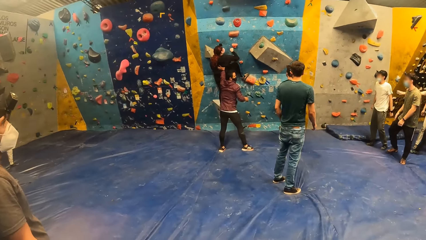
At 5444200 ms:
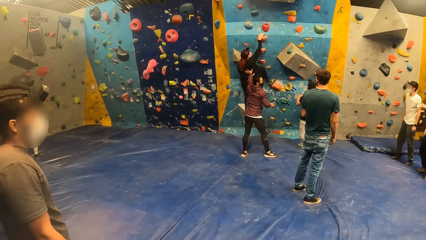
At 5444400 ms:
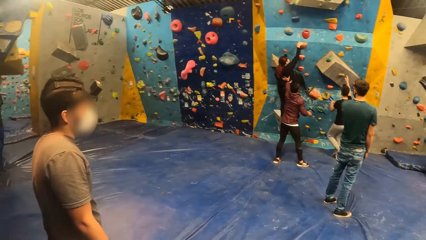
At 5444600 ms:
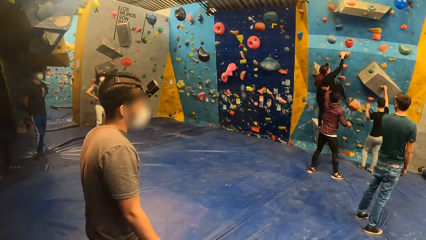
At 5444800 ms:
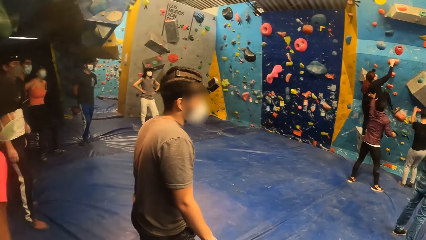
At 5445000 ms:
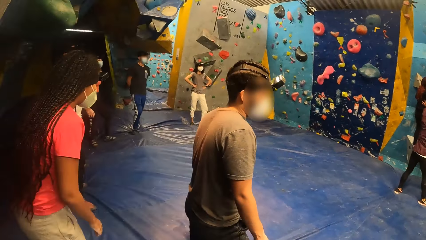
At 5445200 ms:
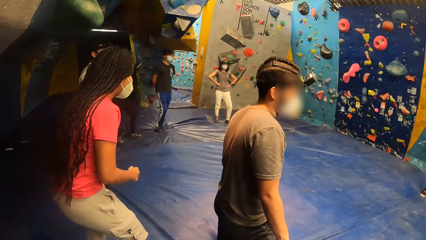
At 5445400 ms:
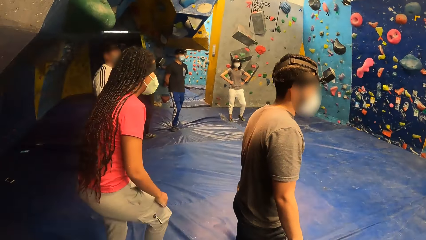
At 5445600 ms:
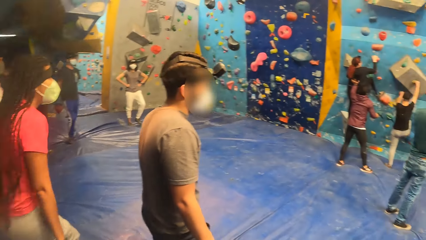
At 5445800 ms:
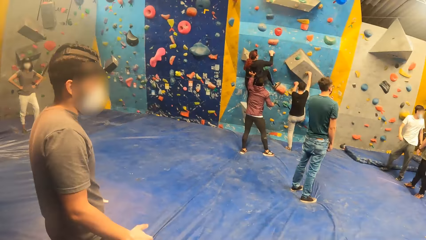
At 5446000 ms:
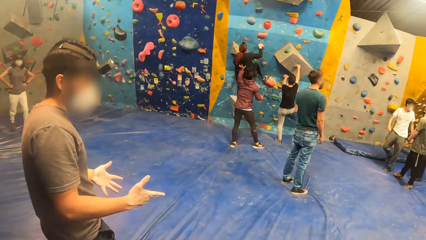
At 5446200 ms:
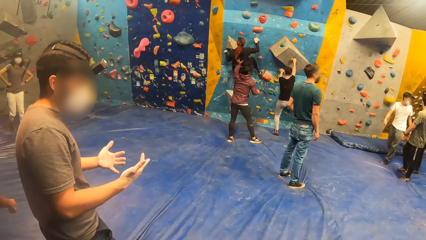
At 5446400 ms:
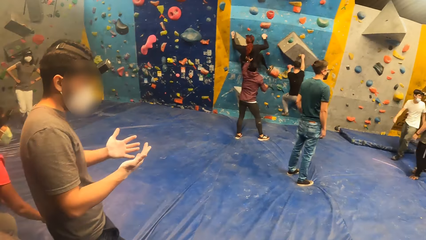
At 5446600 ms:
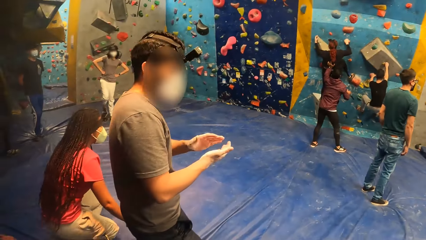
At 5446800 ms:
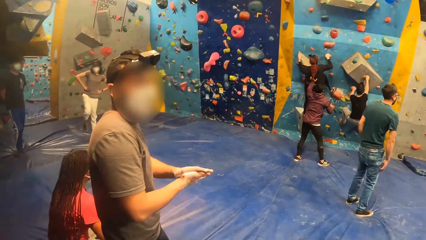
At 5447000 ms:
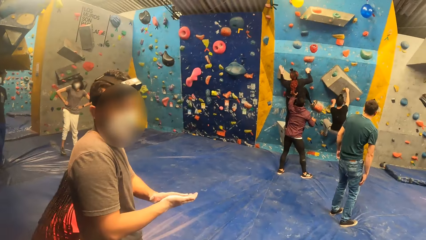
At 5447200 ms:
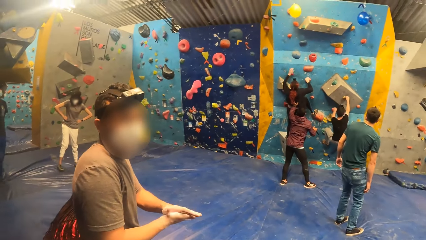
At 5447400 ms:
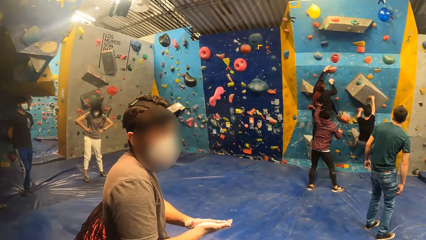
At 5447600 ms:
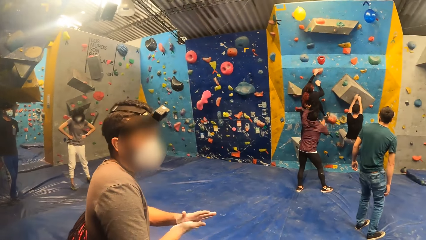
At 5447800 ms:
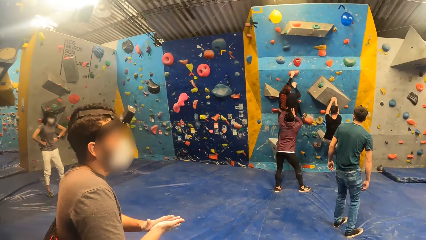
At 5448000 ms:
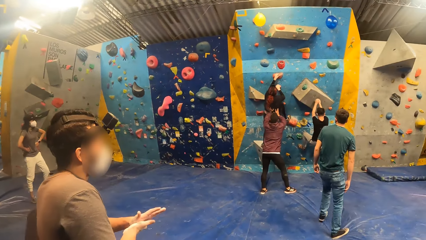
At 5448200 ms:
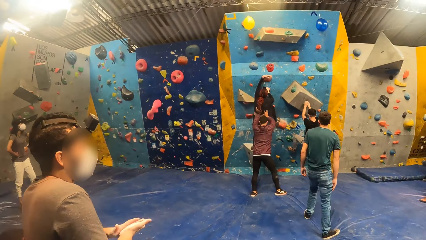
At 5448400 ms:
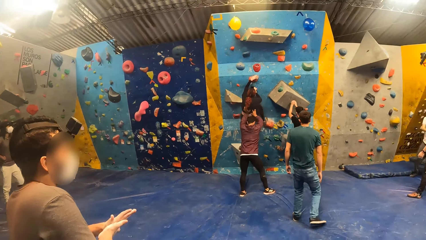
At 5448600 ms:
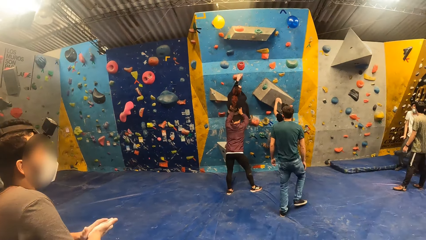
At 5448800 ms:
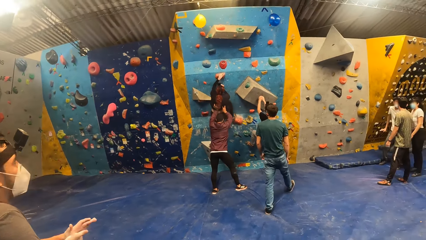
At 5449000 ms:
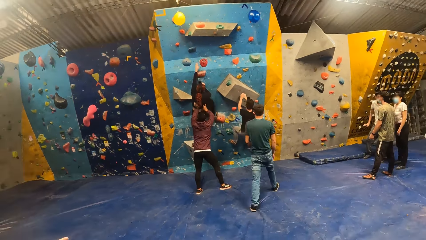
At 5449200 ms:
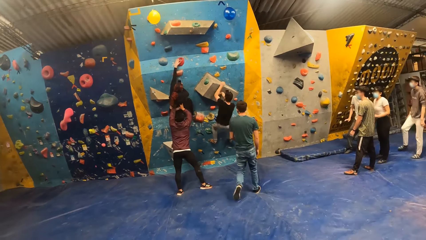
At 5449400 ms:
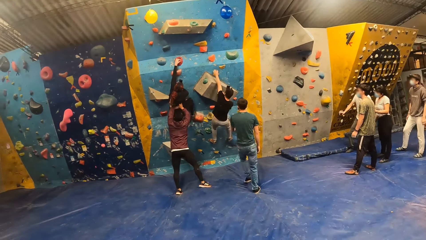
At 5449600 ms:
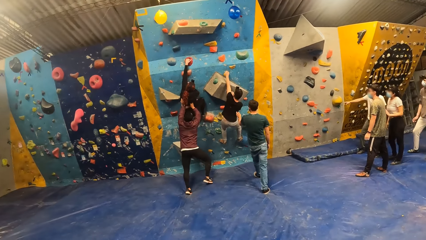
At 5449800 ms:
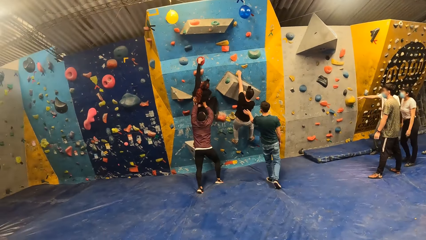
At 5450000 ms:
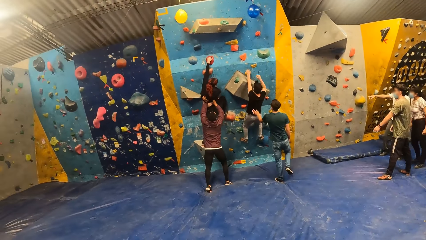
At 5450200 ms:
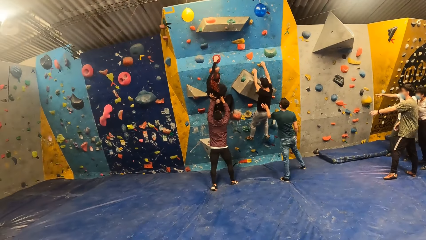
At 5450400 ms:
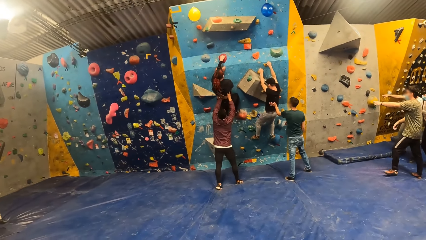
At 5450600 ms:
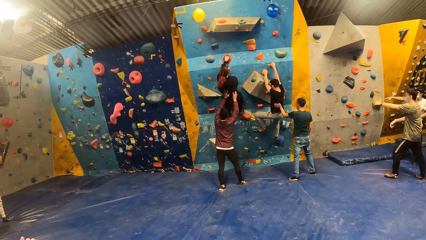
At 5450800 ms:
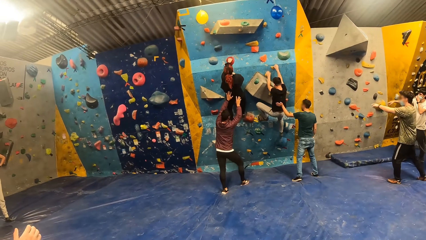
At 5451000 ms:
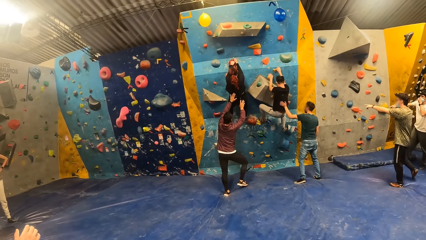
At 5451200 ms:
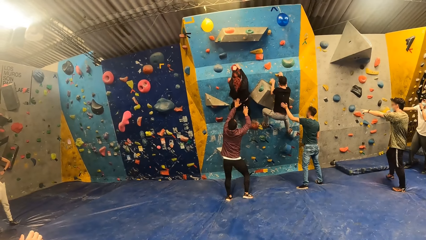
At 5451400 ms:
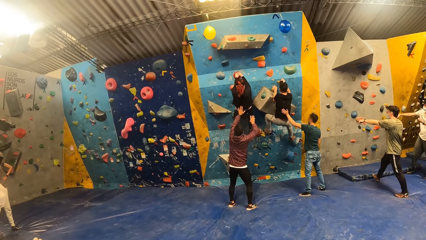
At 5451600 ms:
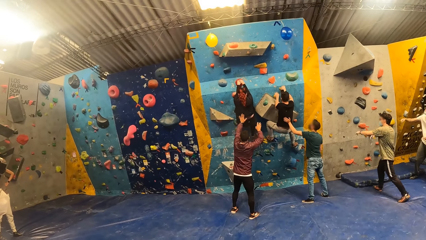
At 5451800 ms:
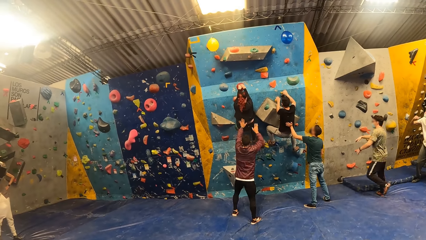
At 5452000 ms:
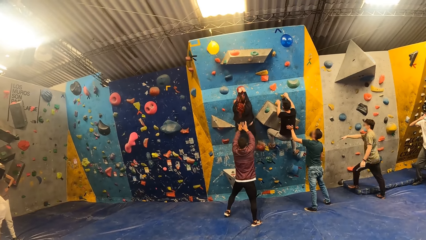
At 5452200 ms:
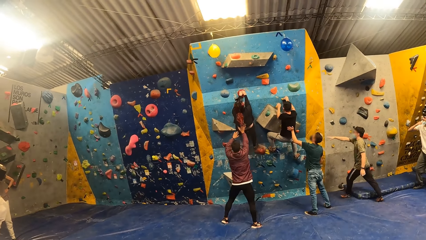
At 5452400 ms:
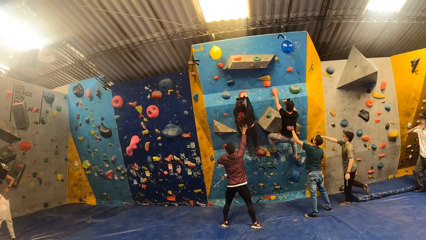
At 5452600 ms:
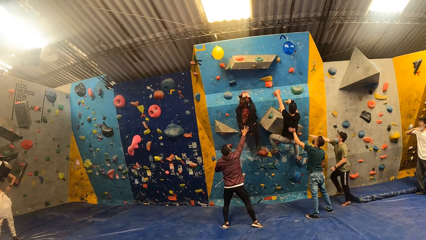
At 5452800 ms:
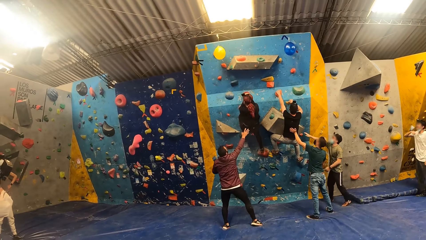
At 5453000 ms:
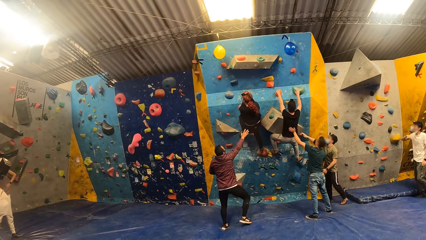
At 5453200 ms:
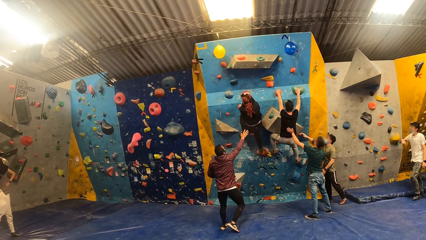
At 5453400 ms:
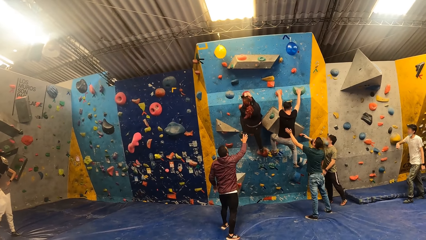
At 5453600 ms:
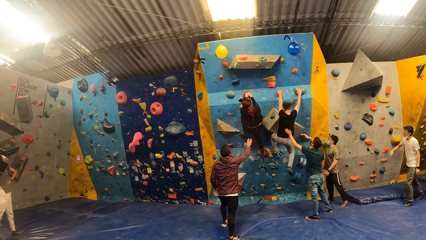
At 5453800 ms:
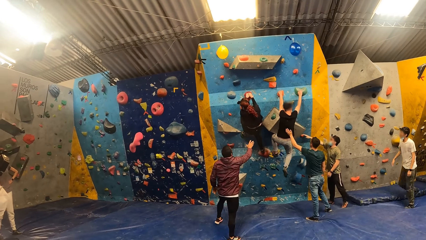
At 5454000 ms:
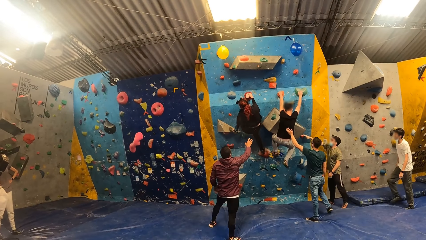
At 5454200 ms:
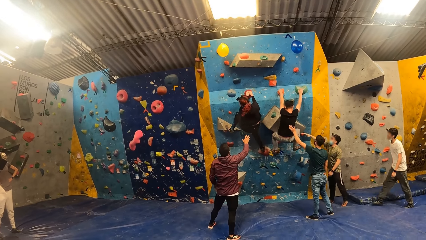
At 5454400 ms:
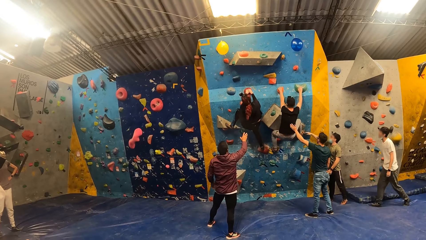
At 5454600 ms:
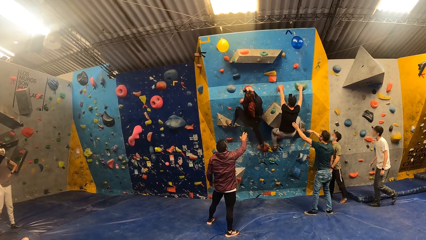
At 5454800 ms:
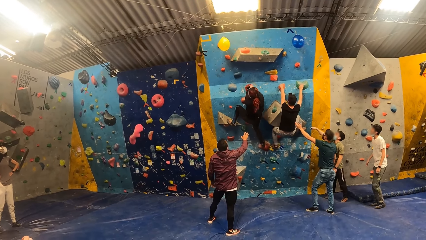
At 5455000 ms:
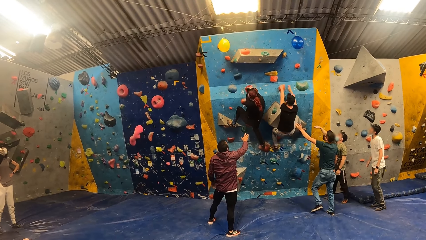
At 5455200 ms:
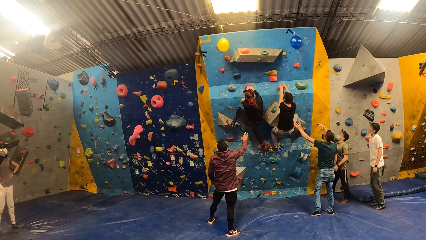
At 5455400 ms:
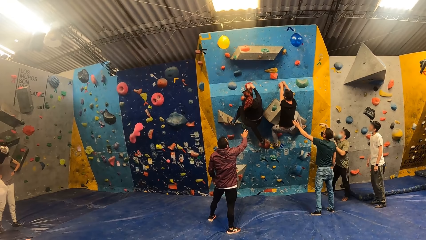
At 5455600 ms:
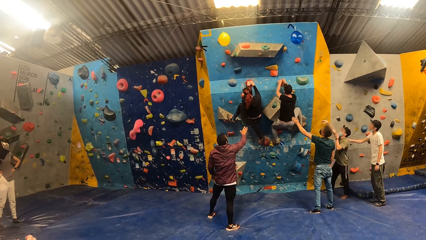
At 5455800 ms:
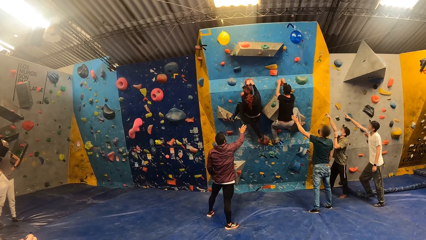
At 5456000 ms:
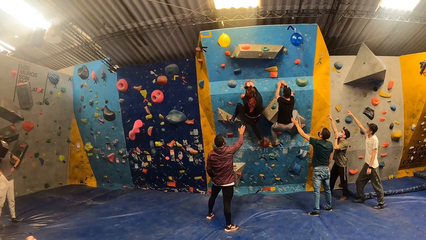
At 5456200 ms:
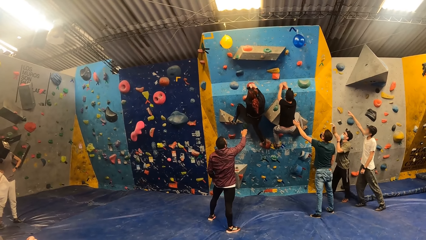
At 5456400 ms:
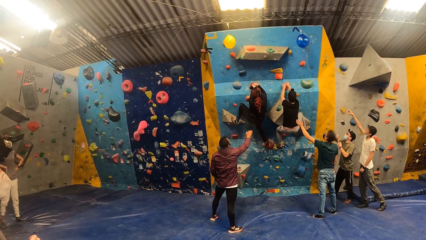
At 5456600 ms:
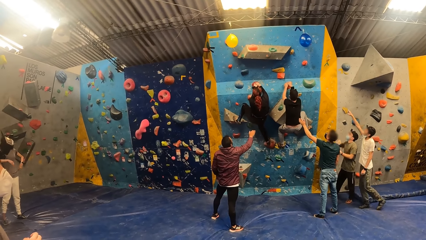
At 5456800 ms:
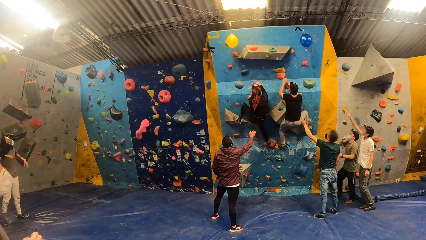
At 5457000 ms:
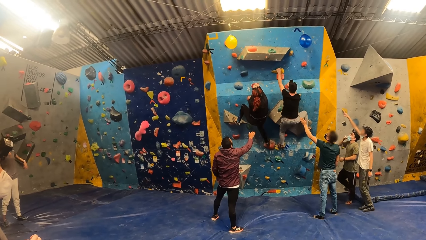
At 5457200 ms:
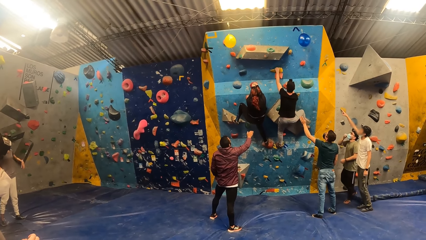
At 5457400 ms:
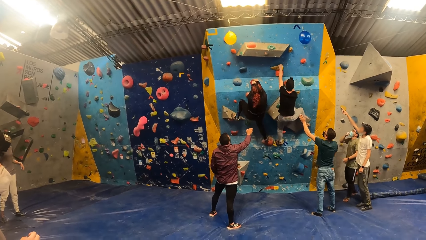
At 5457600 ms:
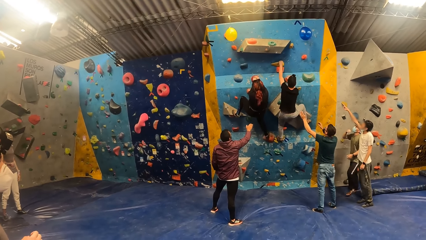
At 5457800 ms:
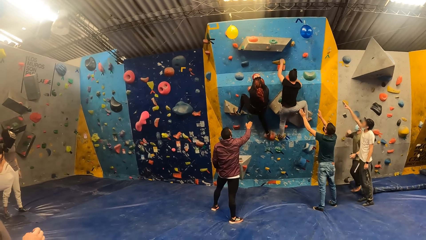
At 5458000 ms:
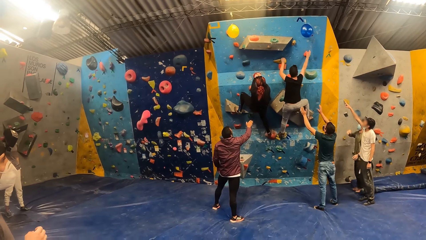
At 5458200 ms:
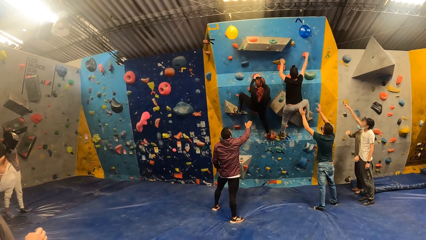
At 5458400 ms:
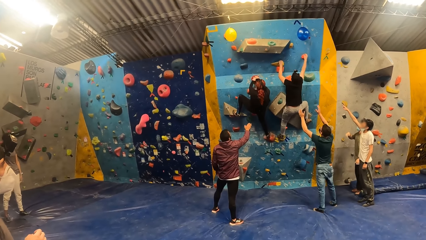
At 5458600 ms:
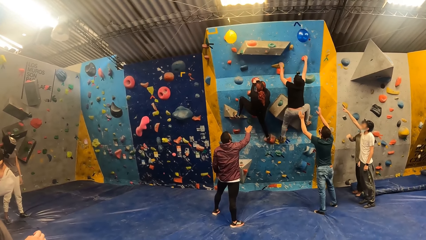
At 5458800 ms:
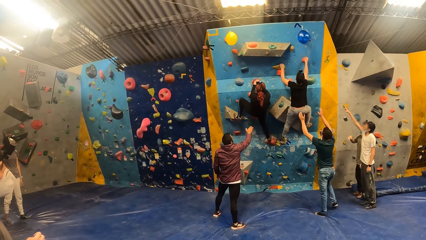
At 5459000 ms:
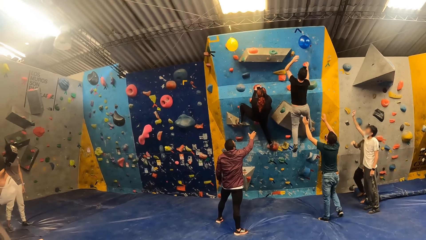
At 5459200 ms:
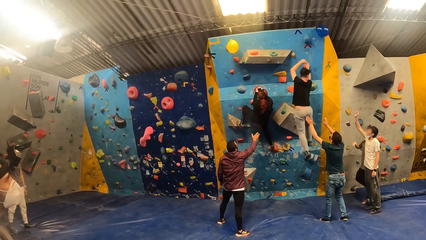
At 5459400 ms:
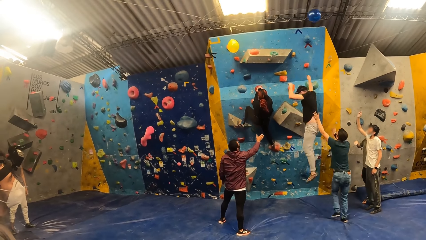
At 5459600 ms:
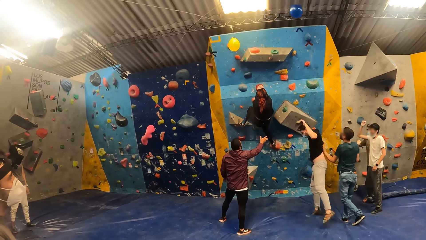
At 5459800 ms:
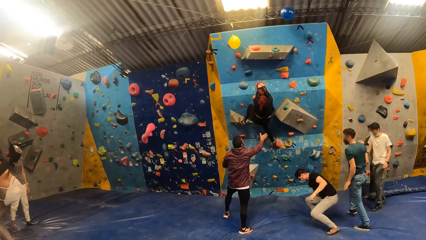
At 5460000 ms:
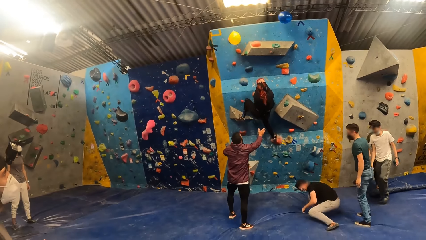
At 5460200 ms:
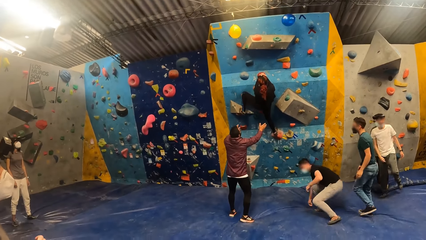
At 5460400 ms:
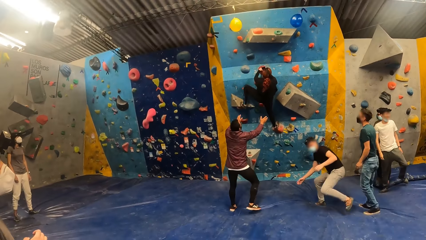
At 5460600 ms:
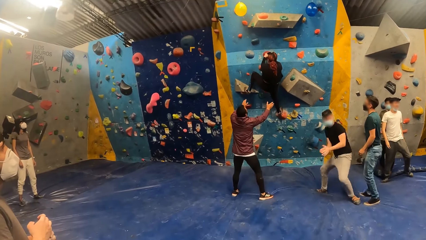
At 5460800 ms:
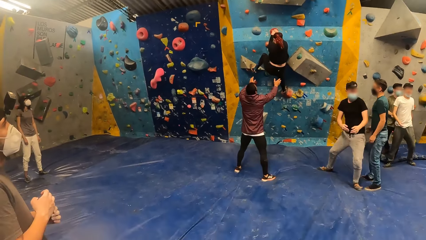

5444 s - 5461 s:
A man lifts a woman on the bouldering wall with his left hand. The man converses with the camera wearer.
